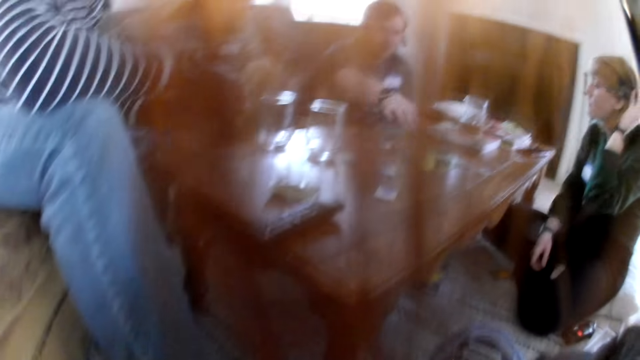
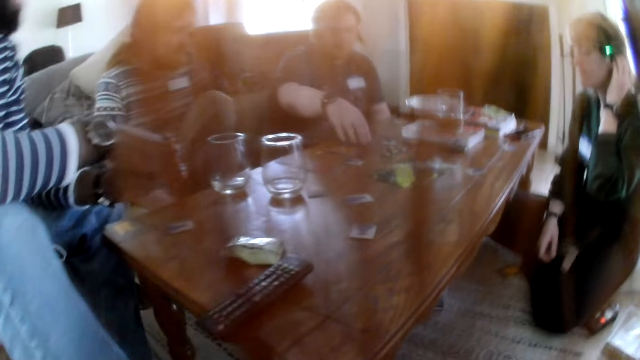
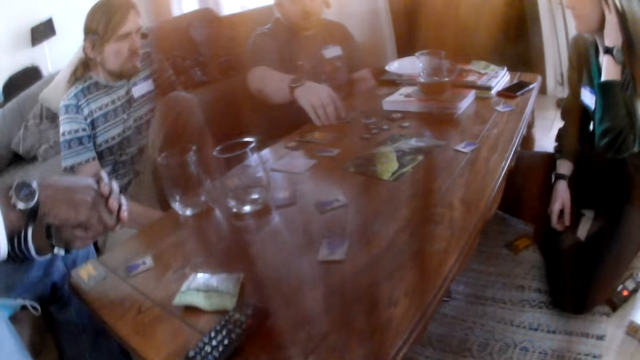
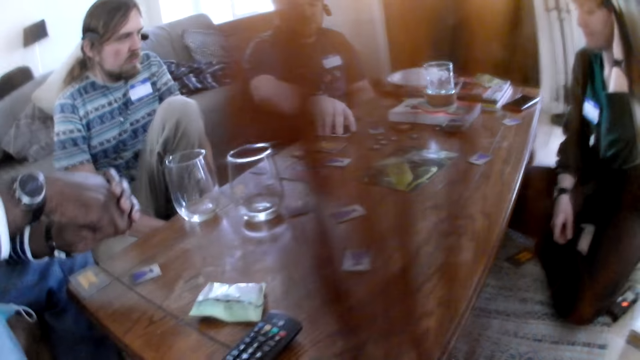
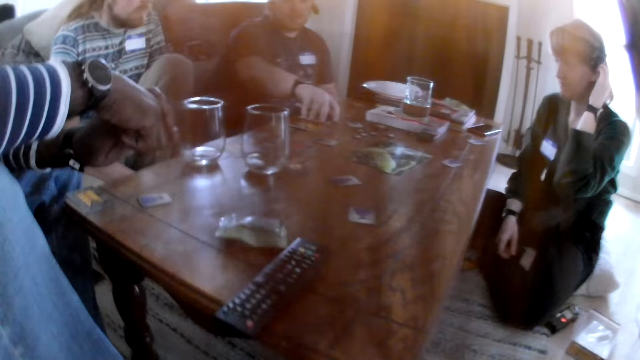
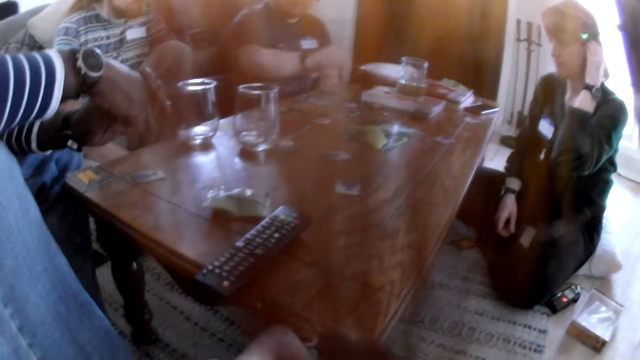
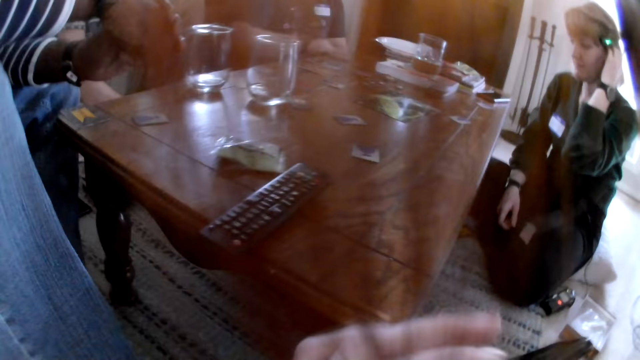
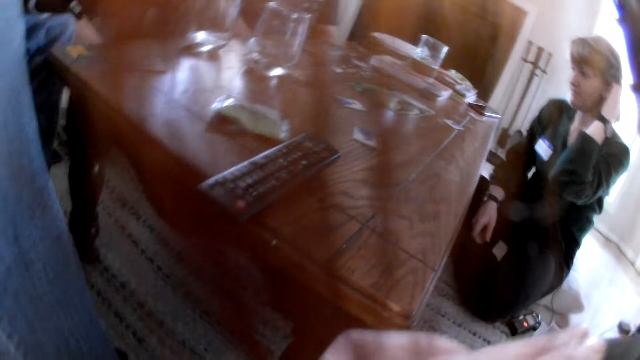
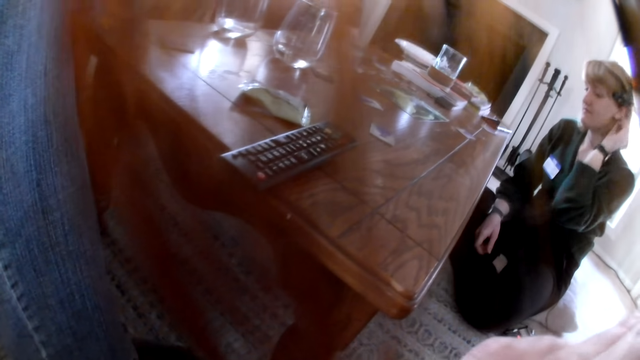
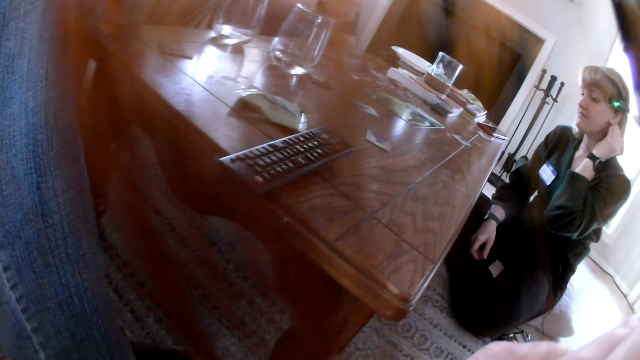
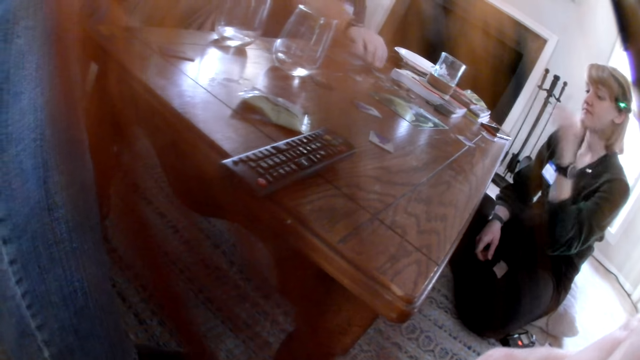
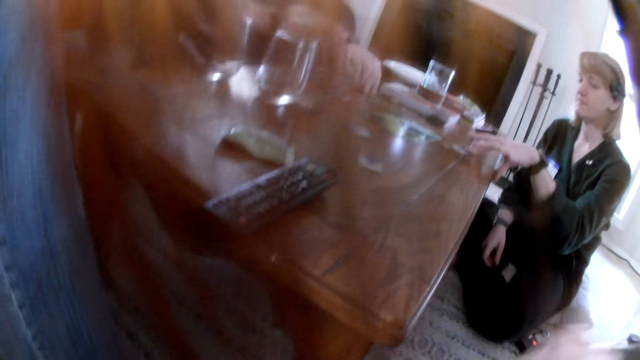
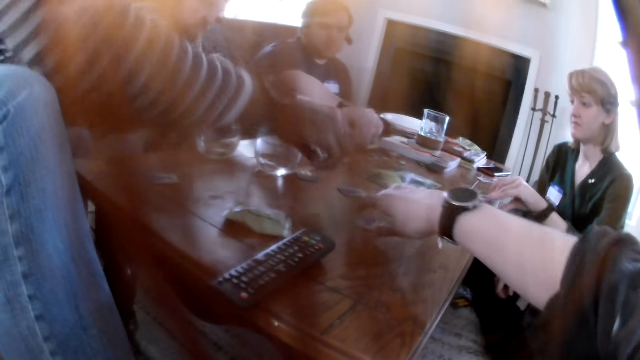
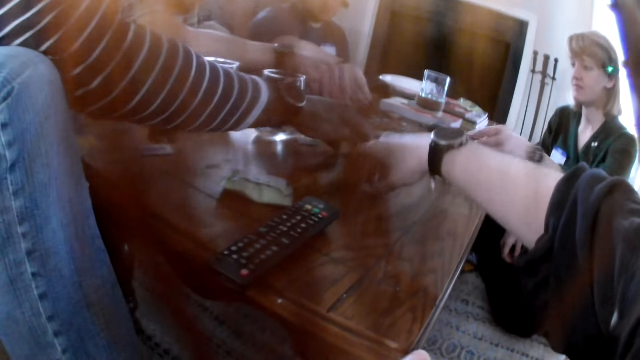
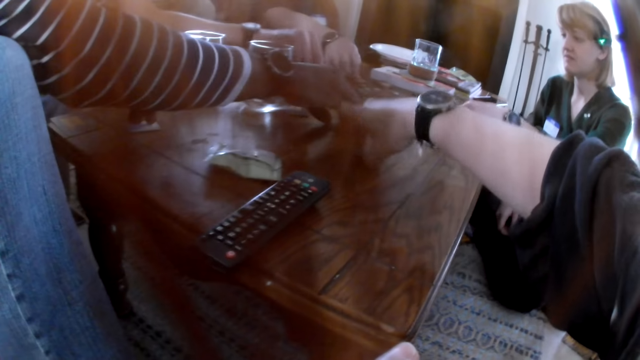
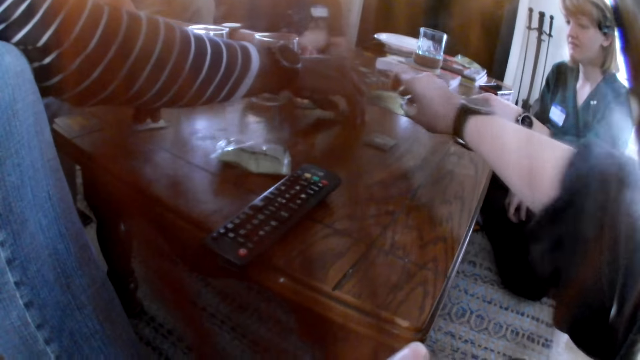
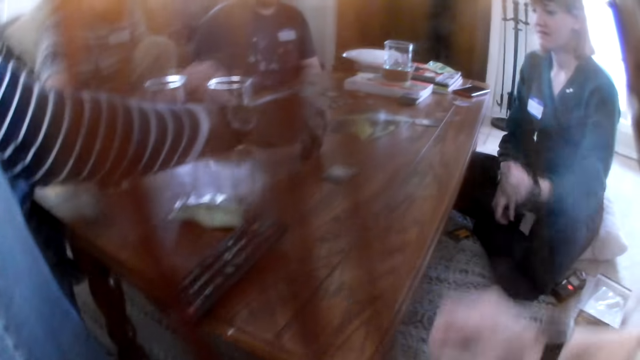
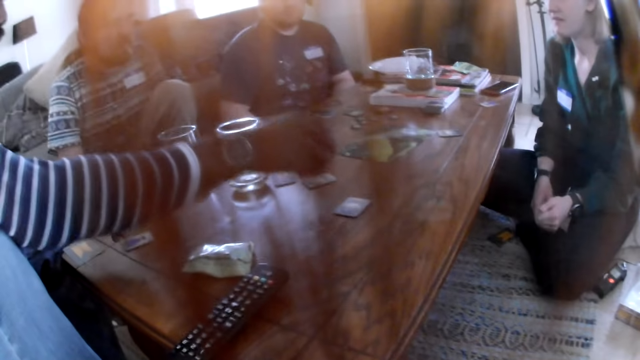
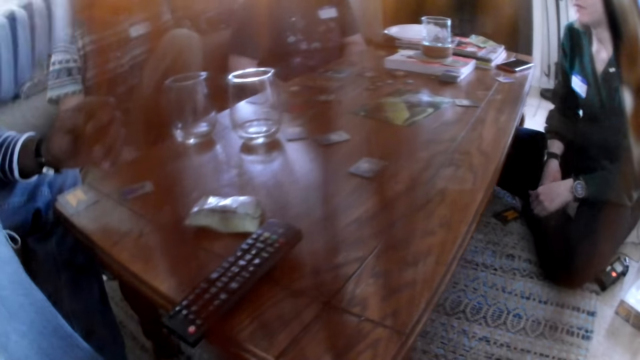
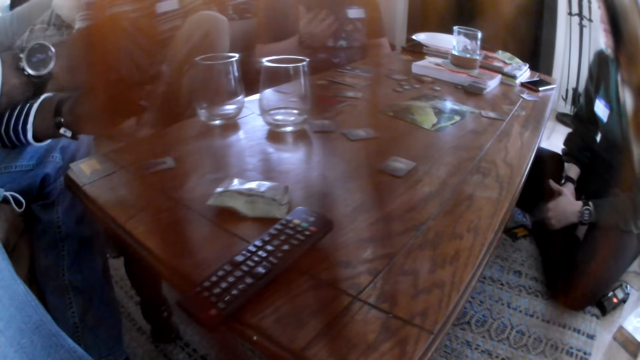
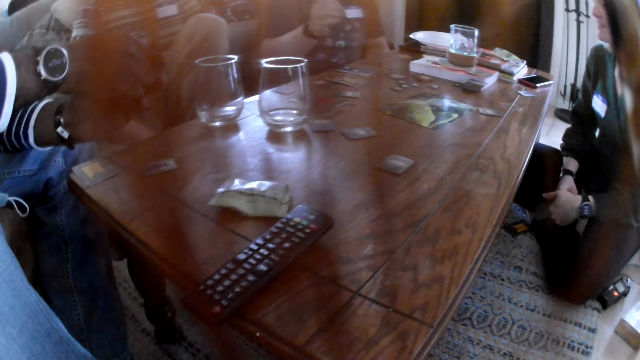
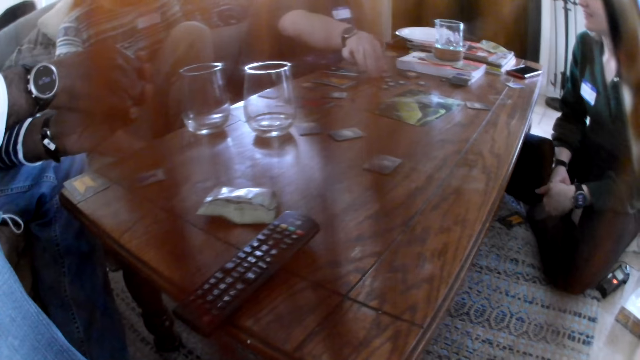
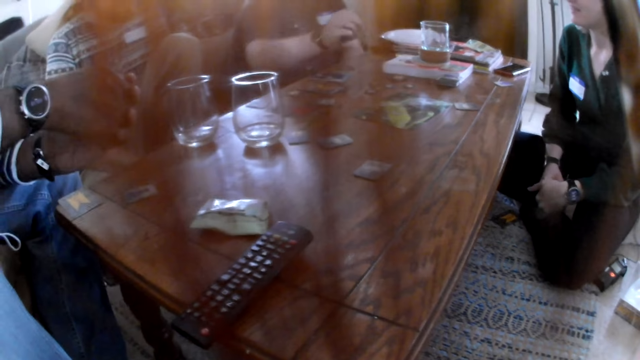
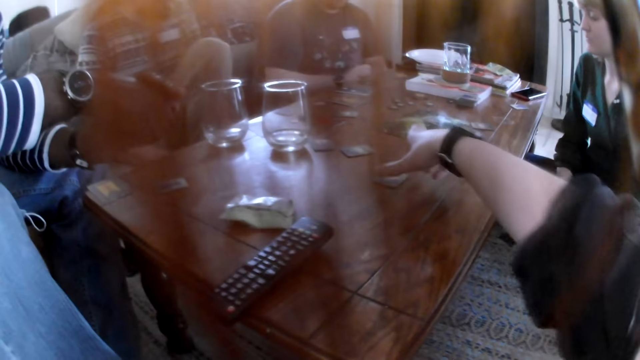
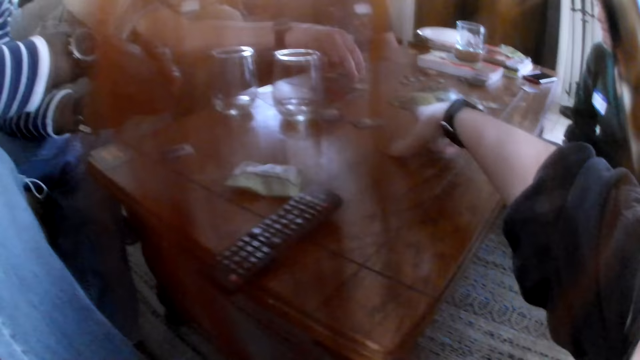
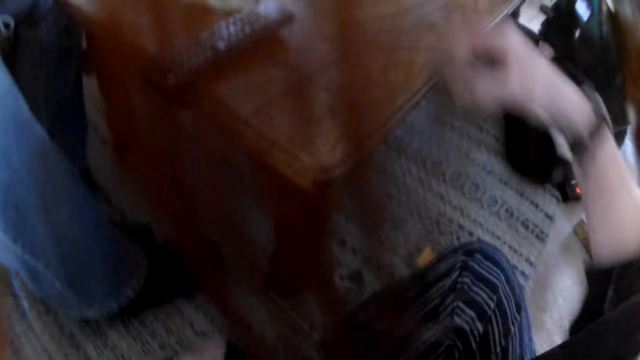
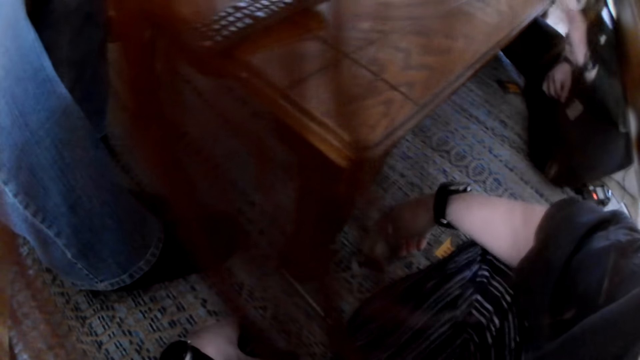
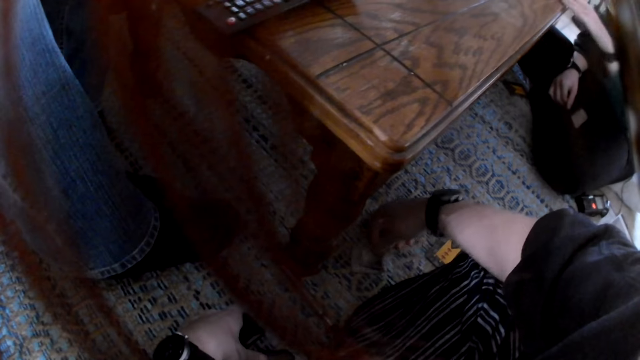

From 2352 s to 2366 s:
A man picks a card from the table with his right hand. The man lifts a card from the other. The camera wearer looks around the table. She flips a card on the table with her right hand. A woman picks a card from the table. The woman flips a card on the table with her left hand. Another man flips a card on the table with his right hand. The first man flips a card on the table with his right hand. A third man flips a card on the table with his right hand. The camera wearer holds a card from the table. The other man holds a card on the table. The first man gestures with his right hand. The first man picks a card from the table with his right hand. The camera wearer picks a card from the table with her right hand. The woman picks a card from the table with her left hand.

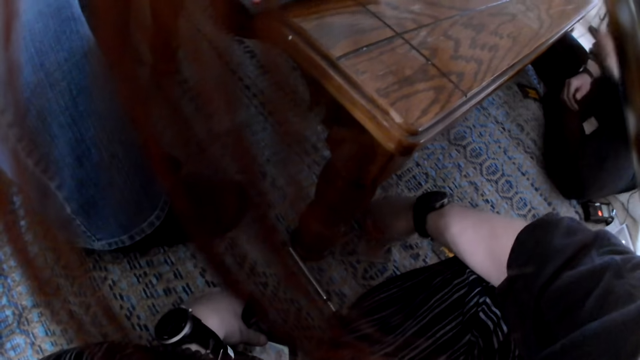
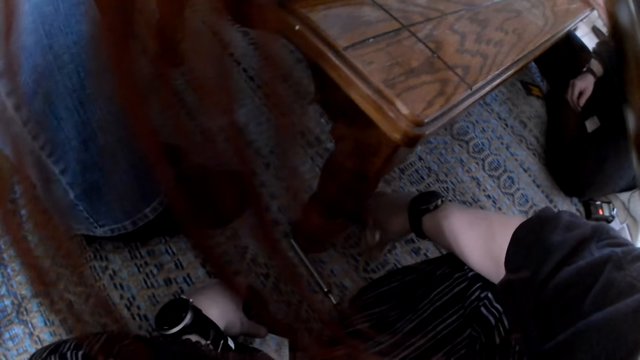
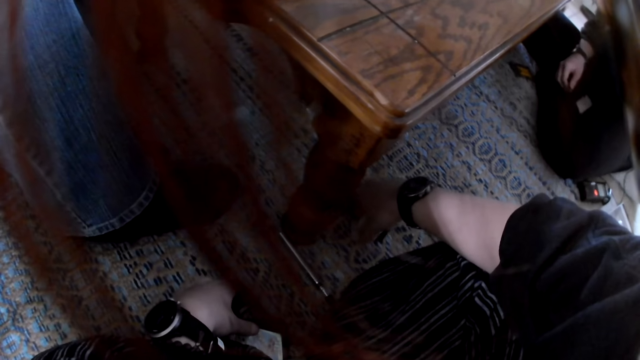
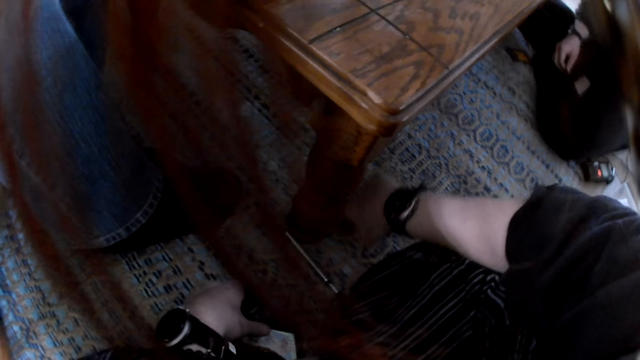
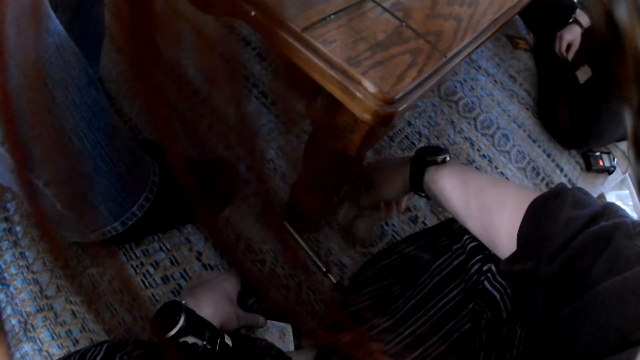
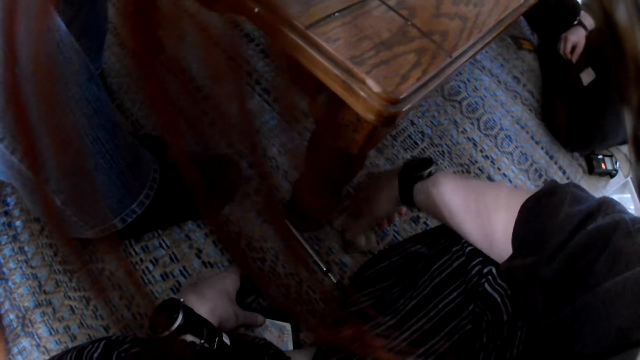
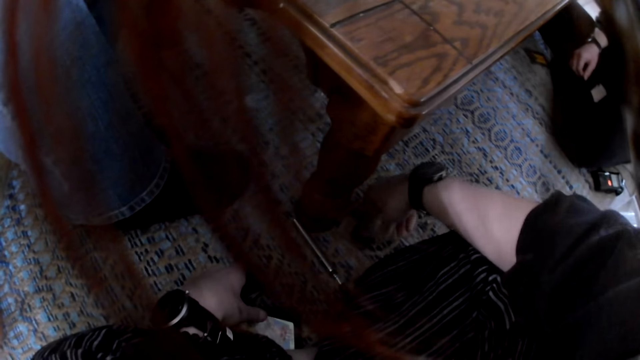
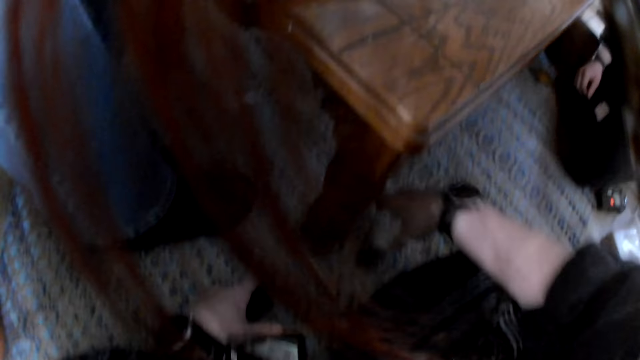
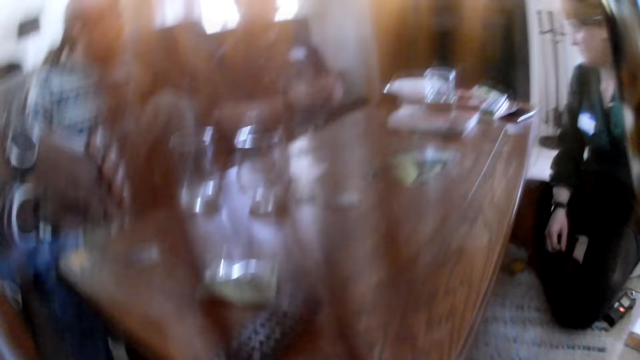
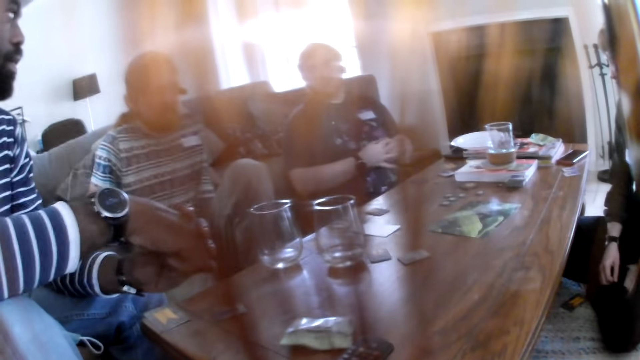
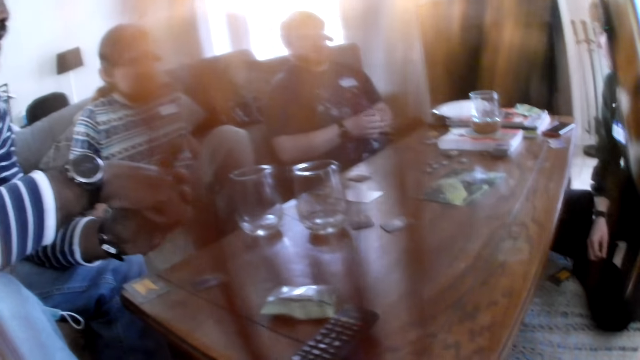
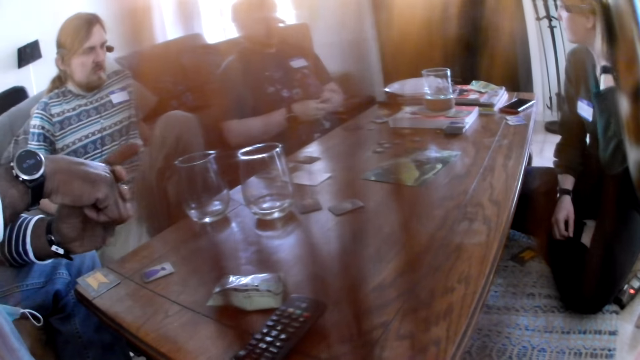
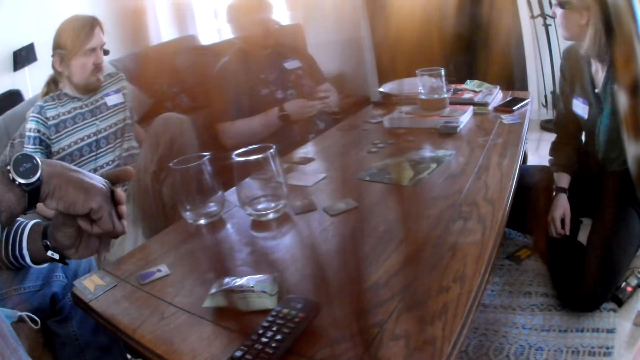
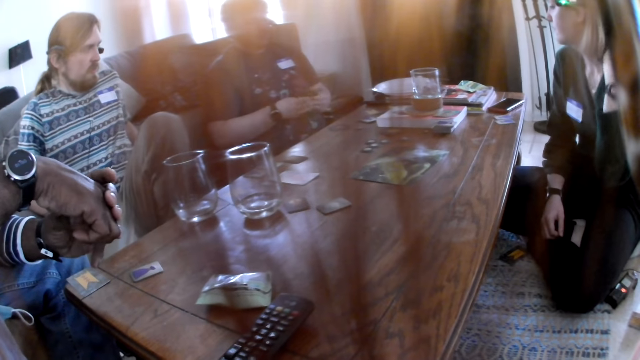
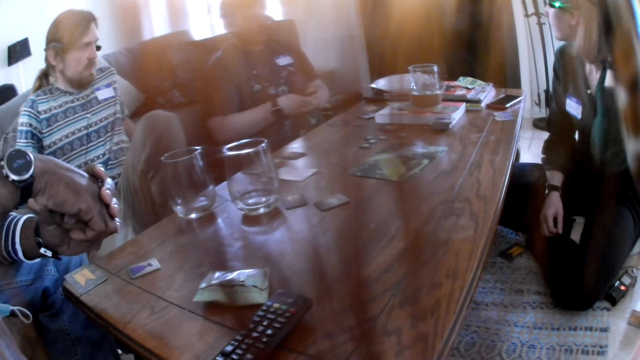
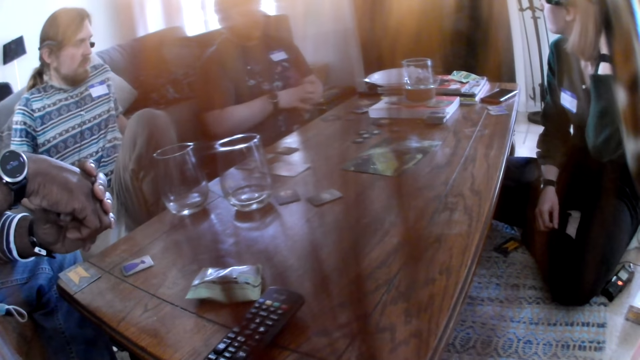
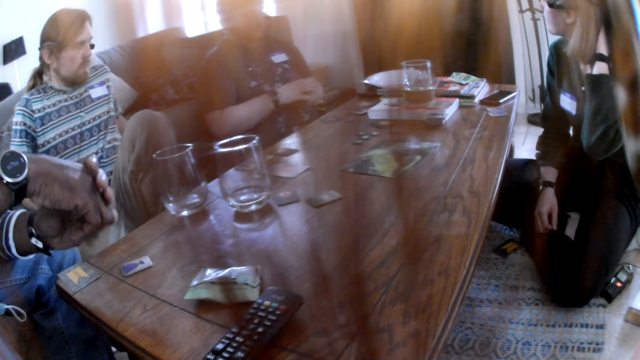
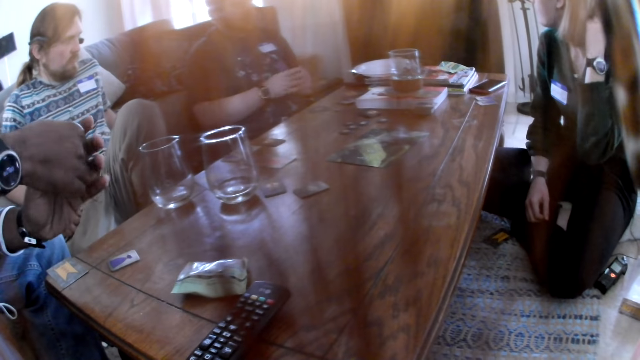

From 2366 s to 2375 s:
The camera wearer stares at the table. A man interacts with the camera wearer, a woman, another man and a third man. The camera wearer looks at the first man. The first man shuffles cards in both hands. The woman touches her head.
